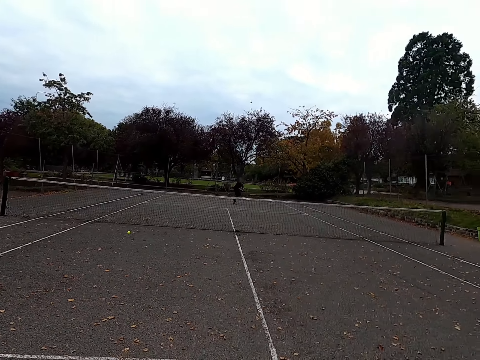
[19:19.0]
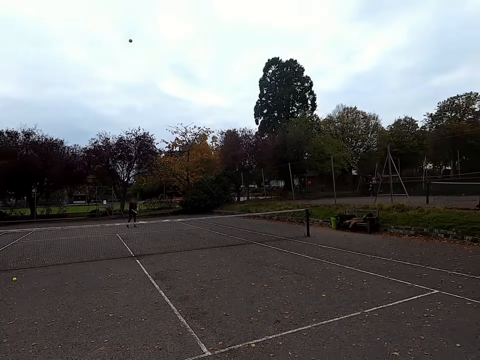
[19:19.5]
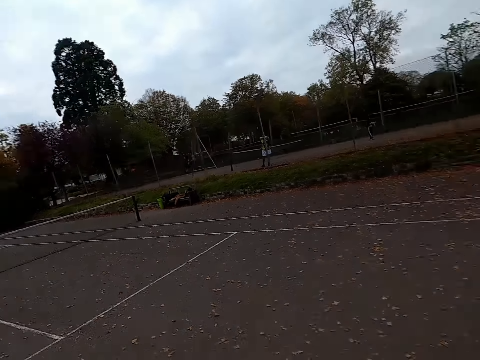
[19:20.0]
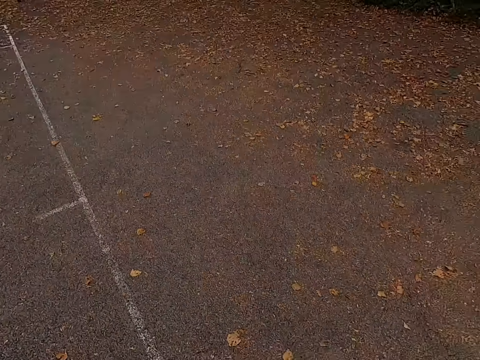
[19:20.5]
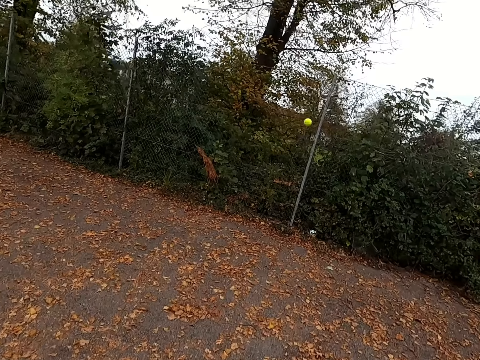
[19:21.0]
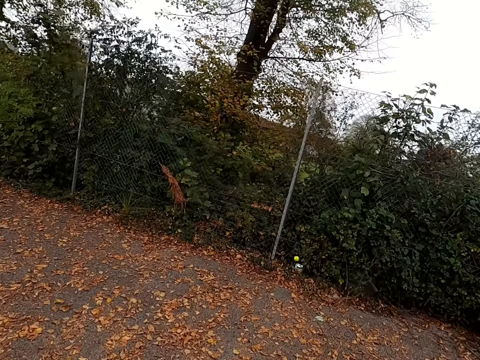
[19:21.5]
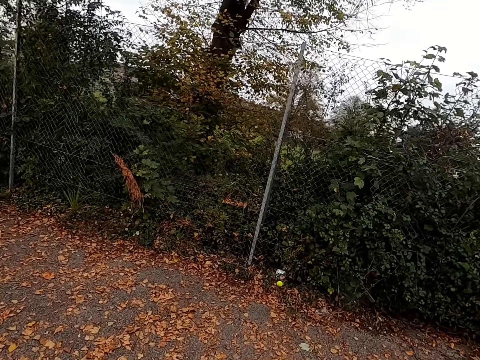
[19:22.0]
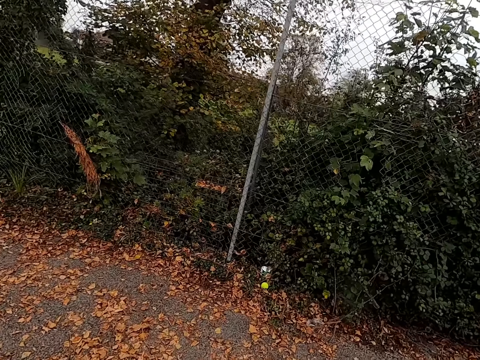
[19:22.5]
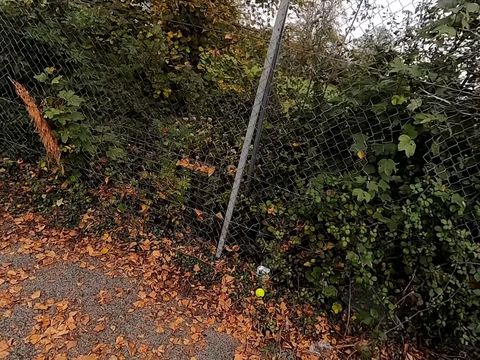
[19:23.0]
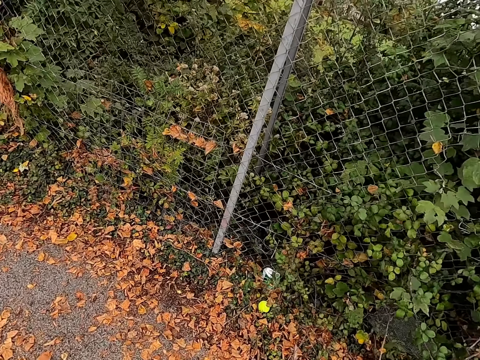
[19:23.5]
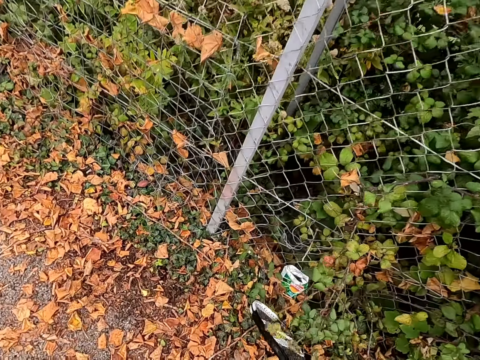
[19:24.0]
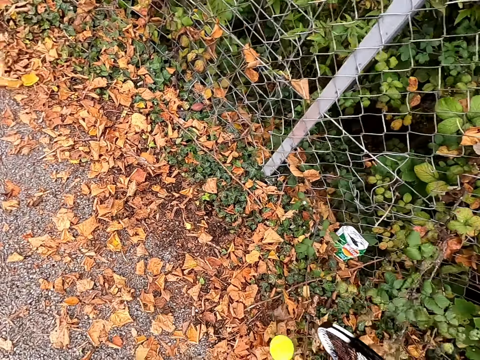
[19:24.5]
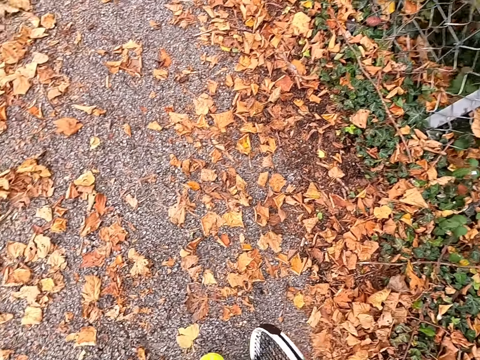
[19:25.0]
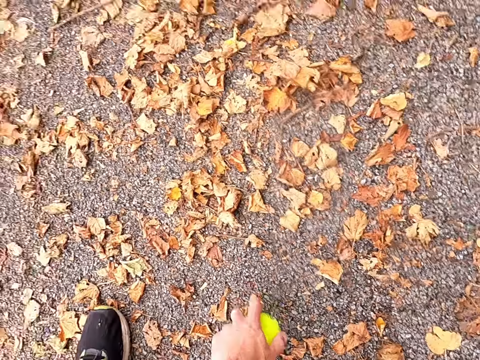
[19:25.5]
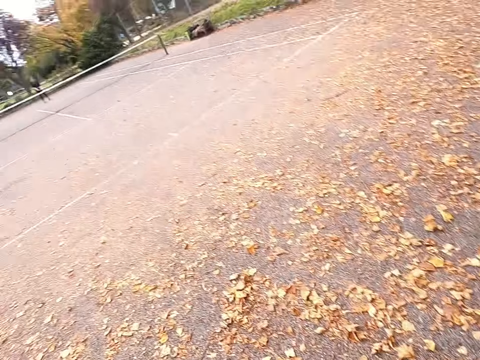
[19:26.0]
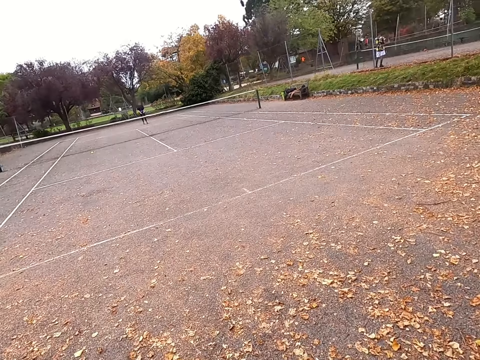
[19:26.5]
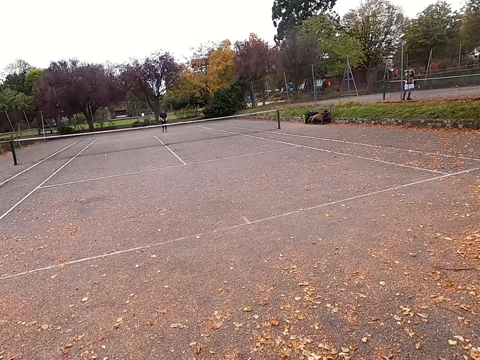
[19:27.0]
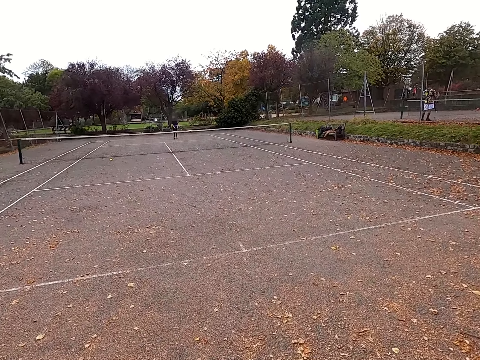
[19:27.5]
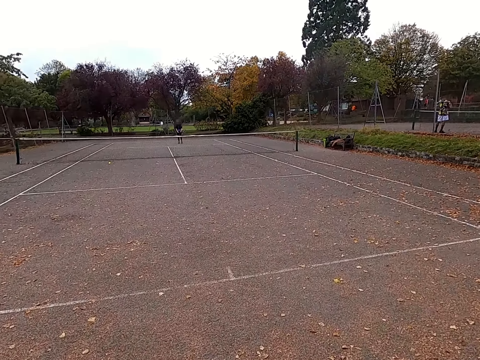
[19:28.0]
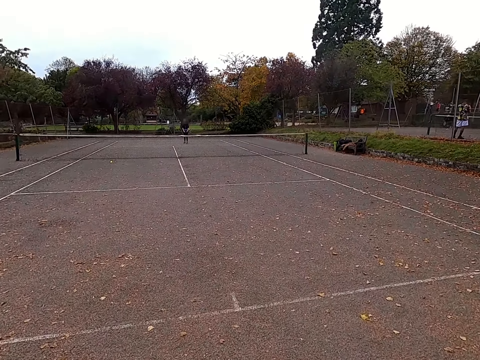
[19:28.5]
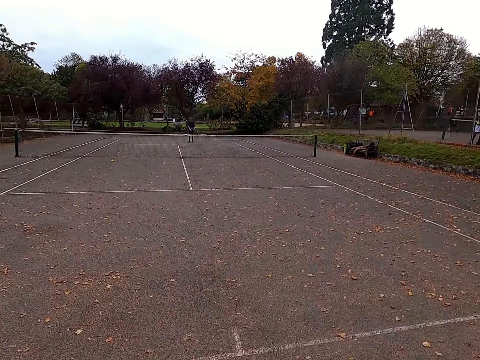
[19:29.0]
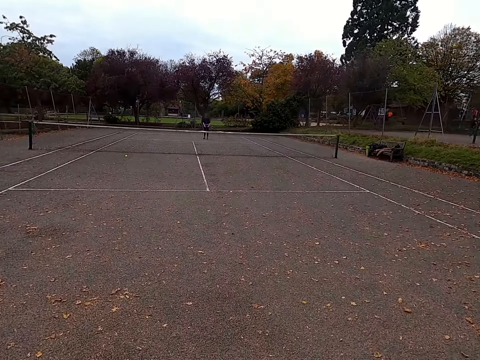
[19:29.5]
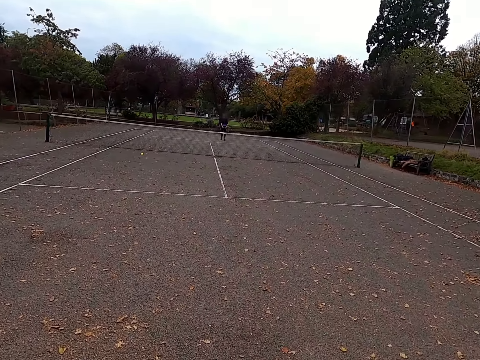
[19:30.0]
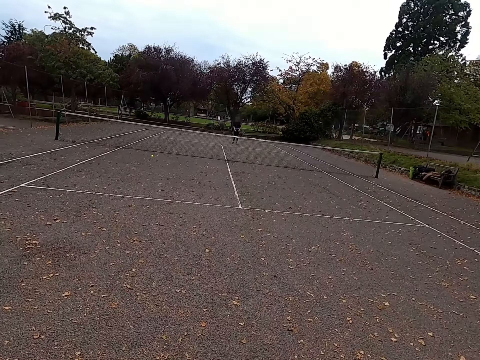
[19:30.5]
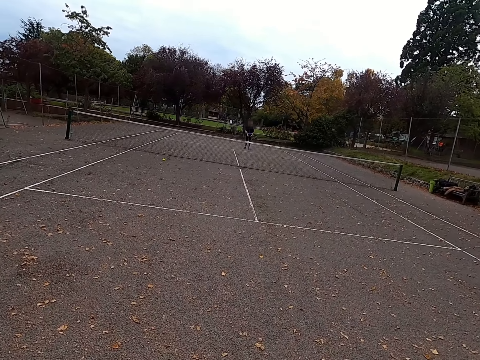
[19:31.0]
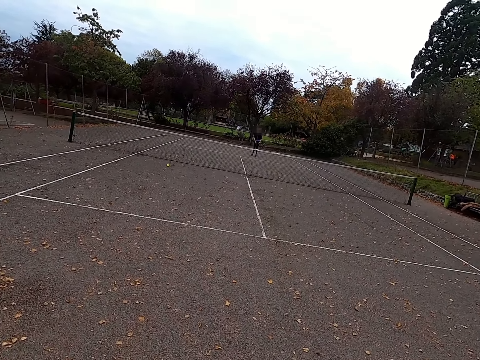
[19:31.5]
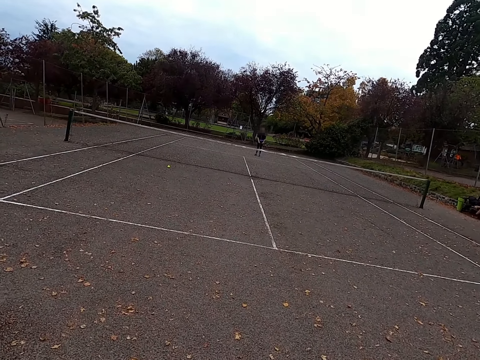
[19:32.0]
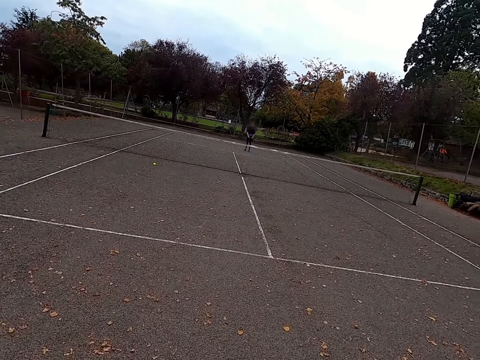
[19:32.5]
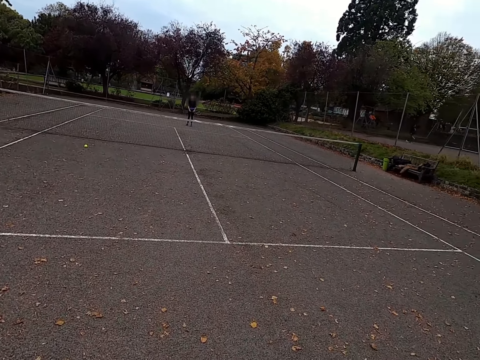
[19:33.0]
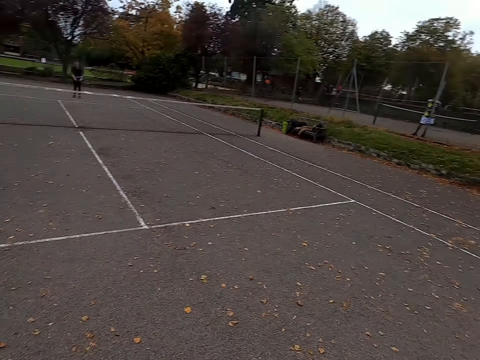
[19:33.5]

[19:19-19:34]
A woman hits the ball. The camera wearer walks around the tennis court. They walk to the ball. They move the tennis ball with a racquet. They pick up the tennis ball. They walk around the tennis court.

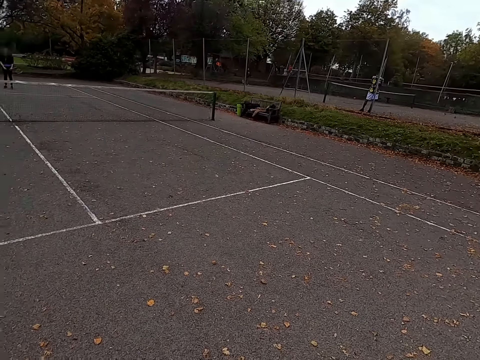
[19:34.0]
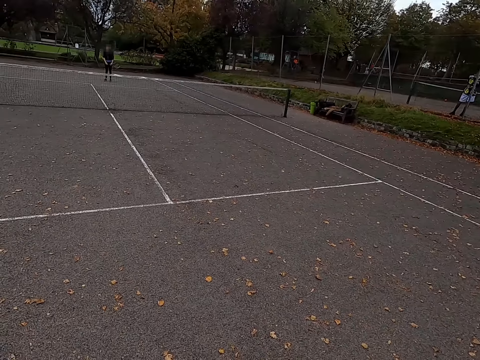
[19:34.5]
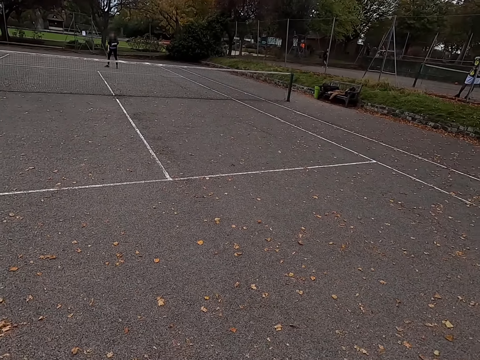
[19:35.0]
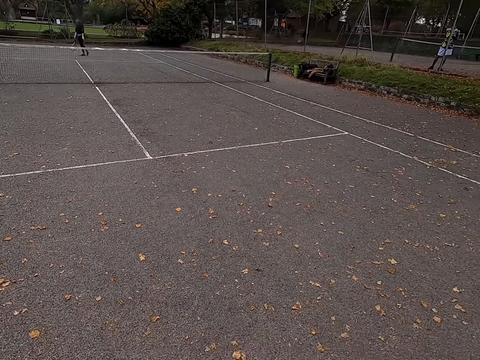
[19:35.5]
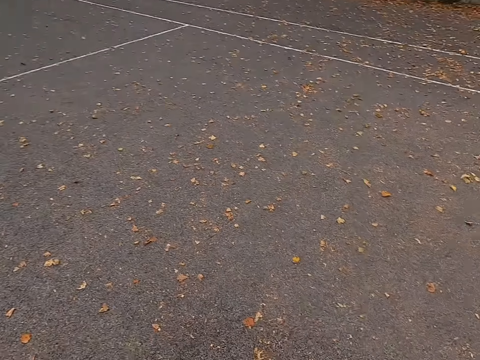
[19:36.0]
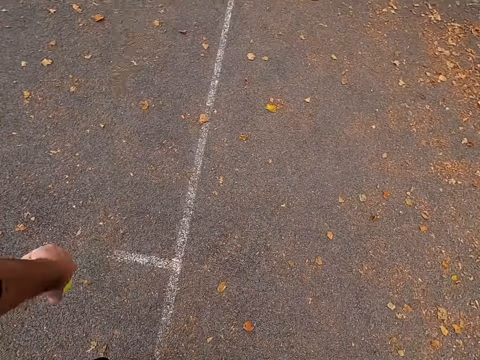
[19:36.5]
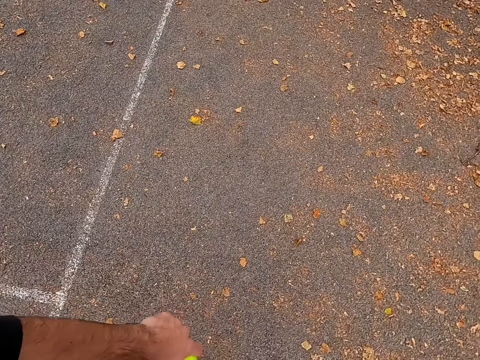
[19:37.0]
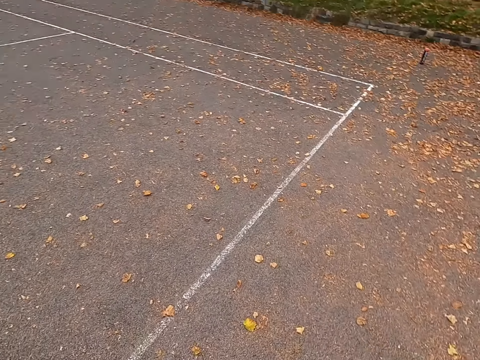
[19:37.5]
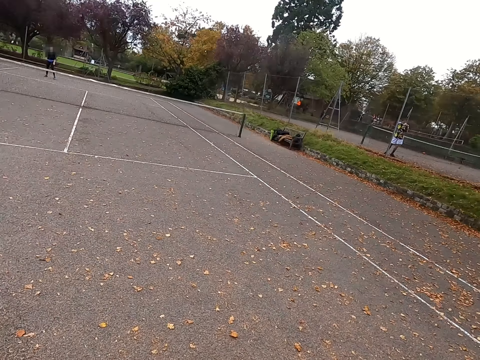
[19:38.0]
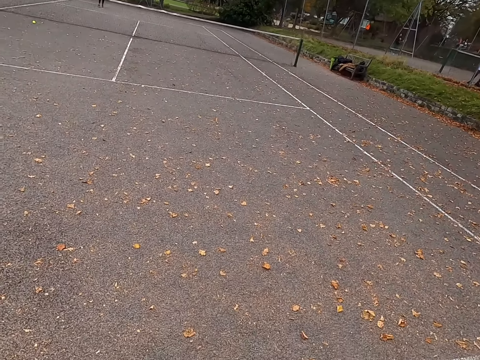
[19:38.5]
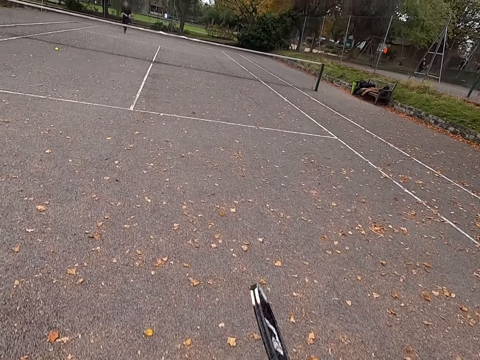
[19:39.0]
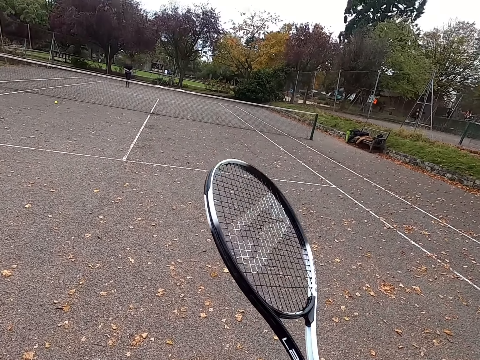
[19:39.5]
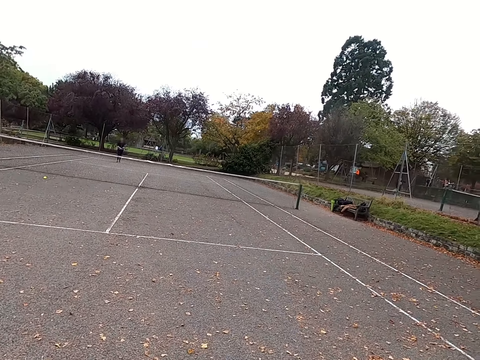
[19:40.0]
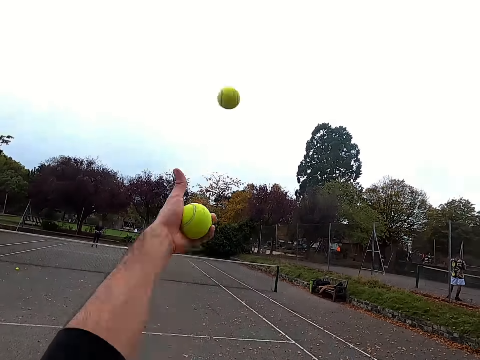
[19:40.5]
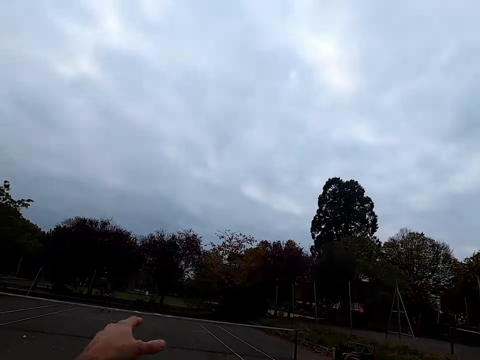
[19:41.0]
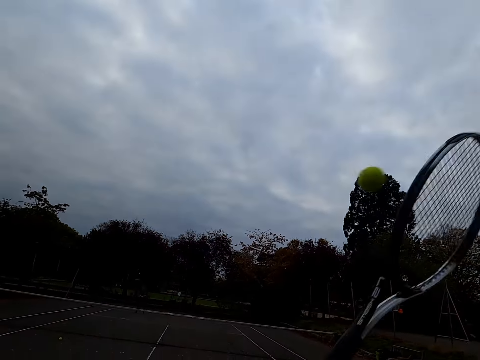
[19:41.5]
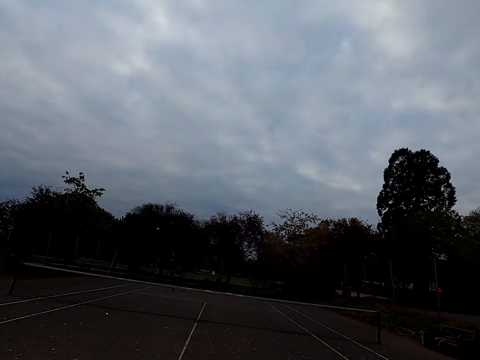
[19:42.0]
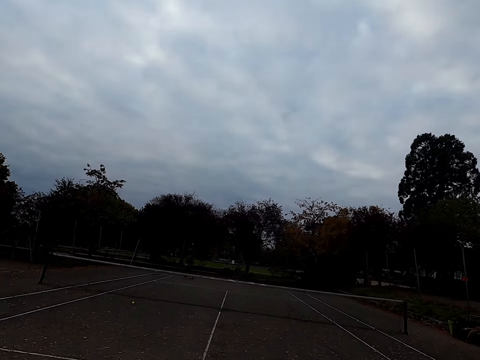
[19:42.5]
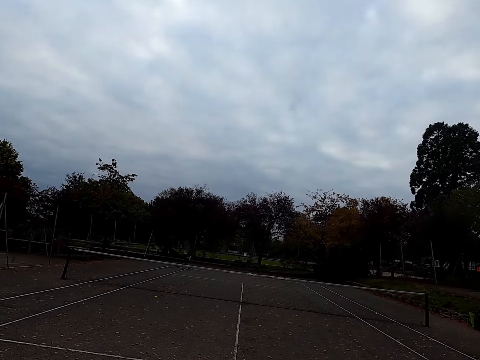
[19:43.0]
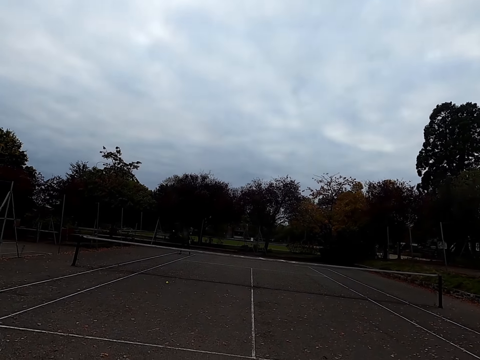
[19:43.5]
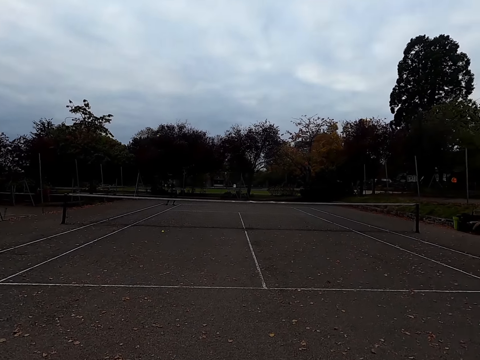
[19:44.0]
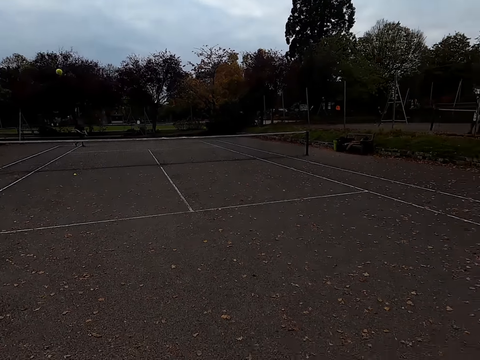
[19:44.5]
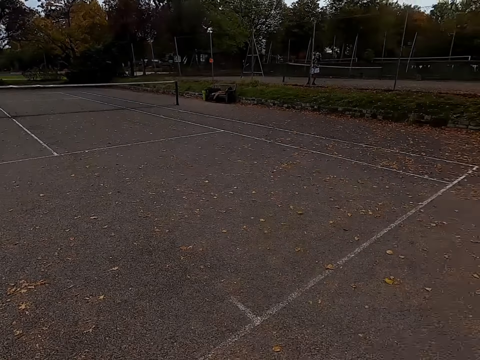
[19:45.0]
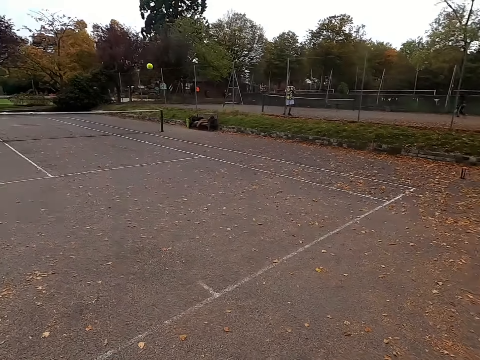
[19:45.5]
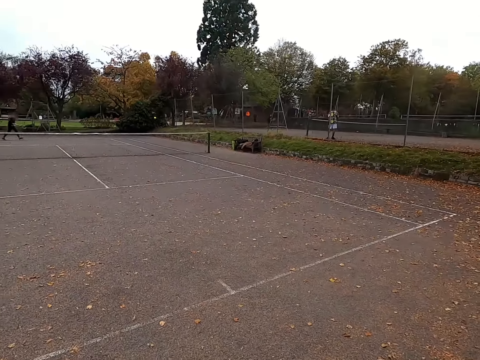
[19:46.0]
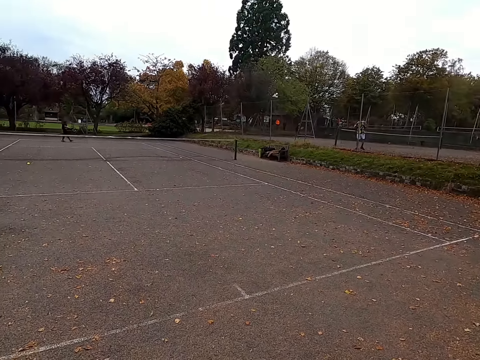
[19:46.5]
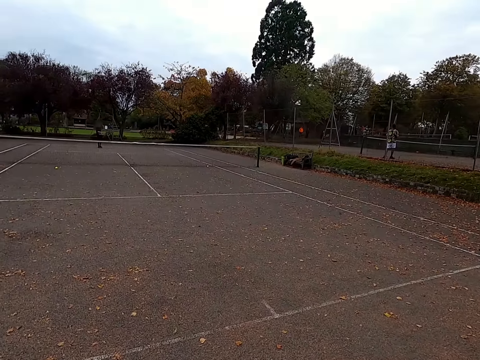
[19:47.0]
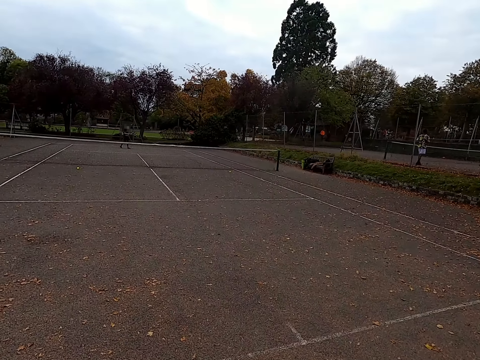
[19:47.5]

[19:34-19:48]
The camera wearer walks around. They throw a tennis ball up. They hit the tennis ball with a racquet. A woman hits the tennis ball with a racquet. The camera wearer hits the tennis ball with the racquet.
